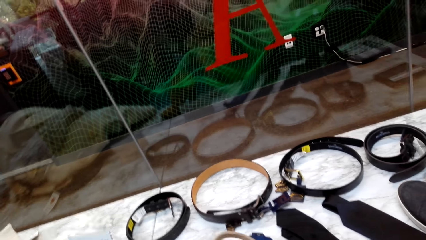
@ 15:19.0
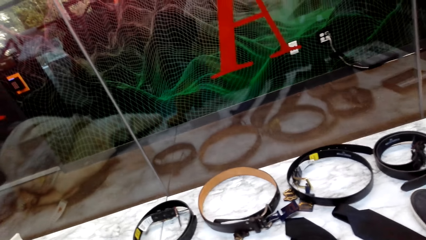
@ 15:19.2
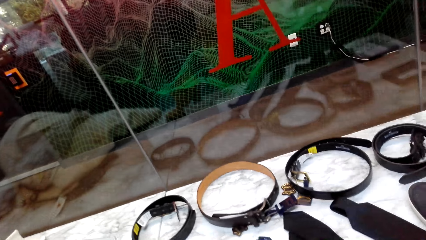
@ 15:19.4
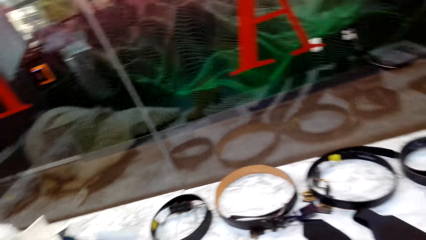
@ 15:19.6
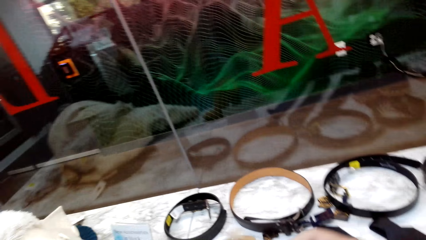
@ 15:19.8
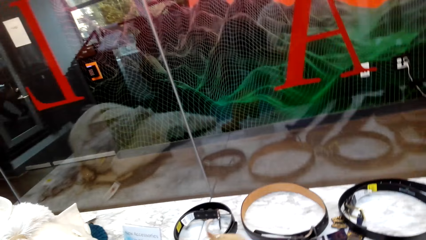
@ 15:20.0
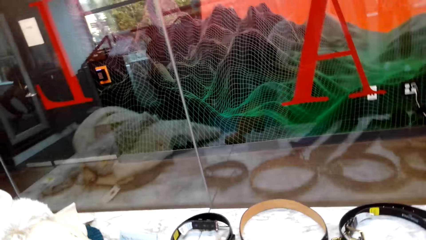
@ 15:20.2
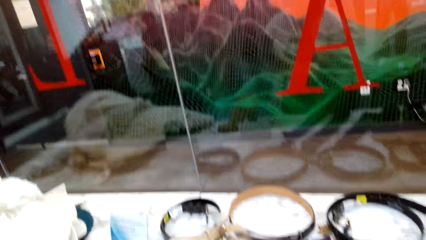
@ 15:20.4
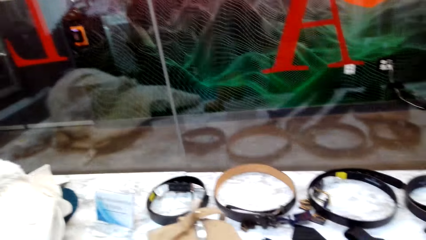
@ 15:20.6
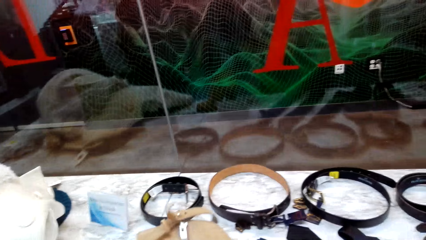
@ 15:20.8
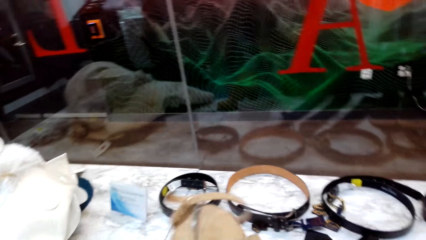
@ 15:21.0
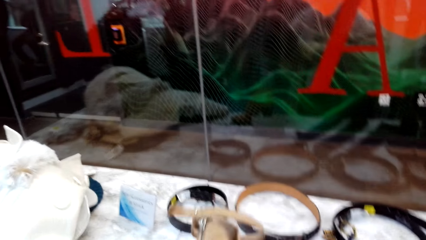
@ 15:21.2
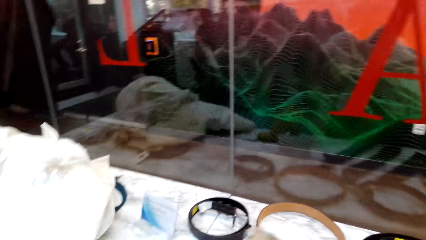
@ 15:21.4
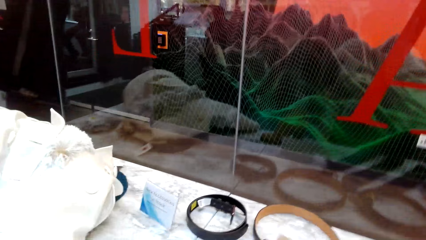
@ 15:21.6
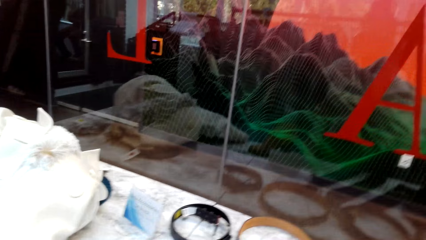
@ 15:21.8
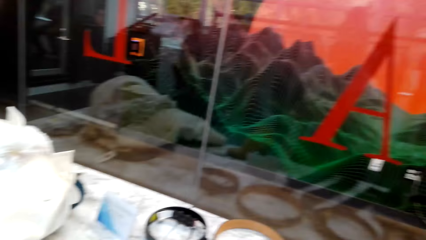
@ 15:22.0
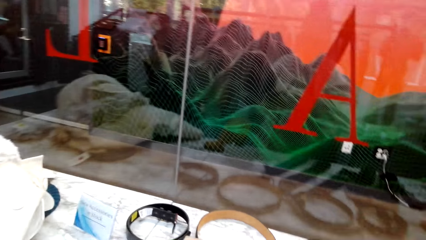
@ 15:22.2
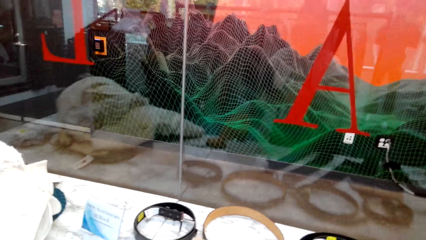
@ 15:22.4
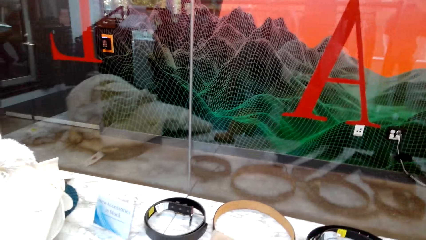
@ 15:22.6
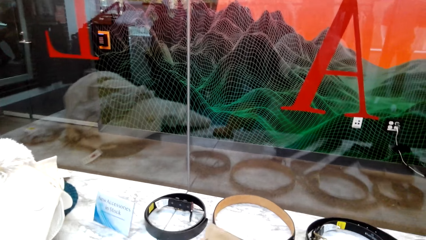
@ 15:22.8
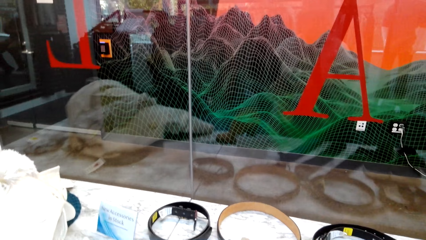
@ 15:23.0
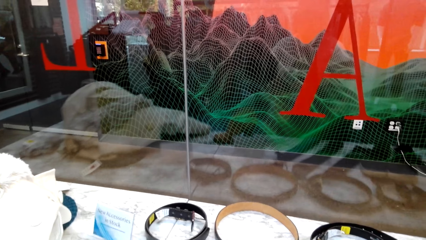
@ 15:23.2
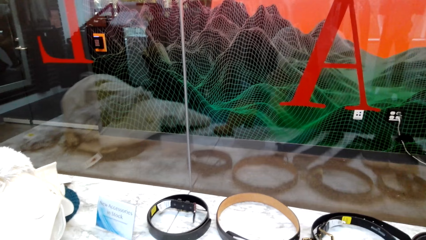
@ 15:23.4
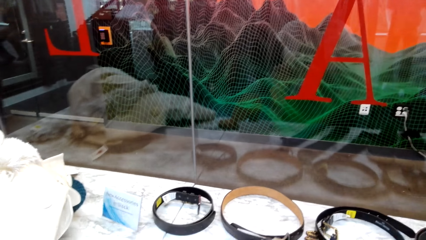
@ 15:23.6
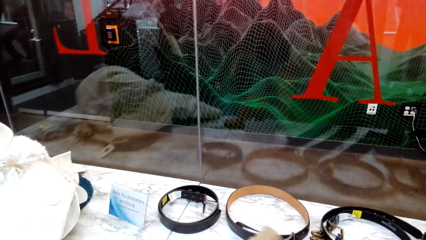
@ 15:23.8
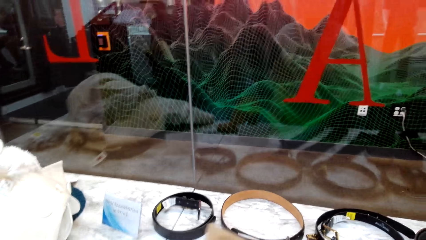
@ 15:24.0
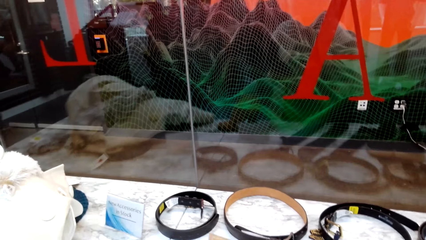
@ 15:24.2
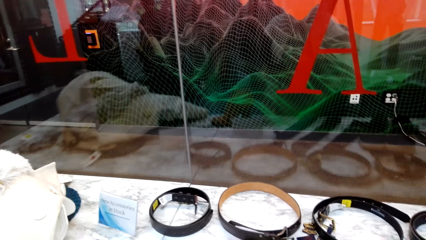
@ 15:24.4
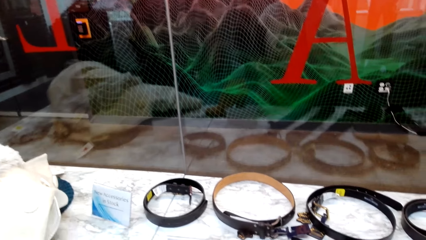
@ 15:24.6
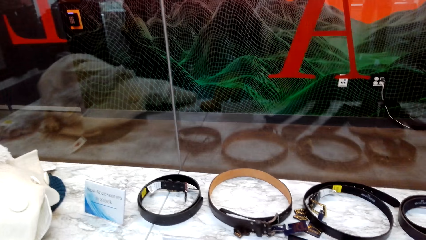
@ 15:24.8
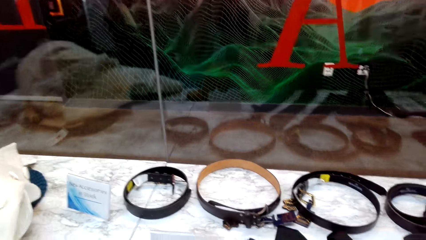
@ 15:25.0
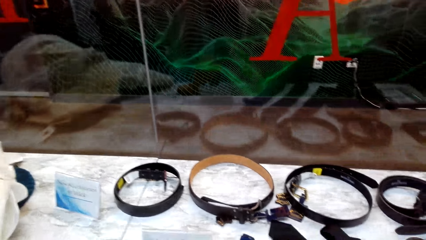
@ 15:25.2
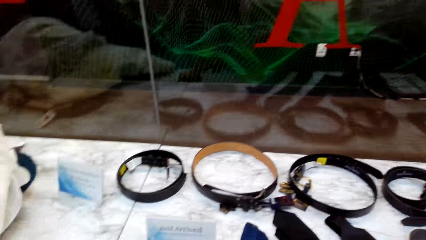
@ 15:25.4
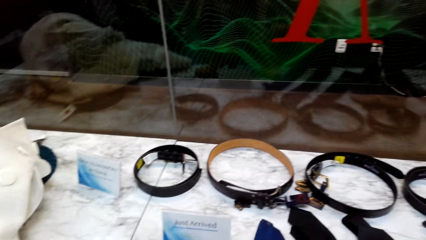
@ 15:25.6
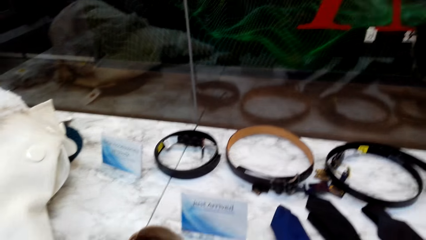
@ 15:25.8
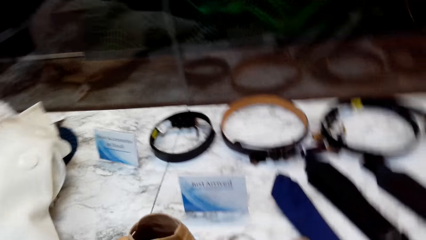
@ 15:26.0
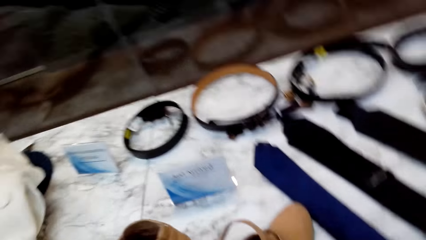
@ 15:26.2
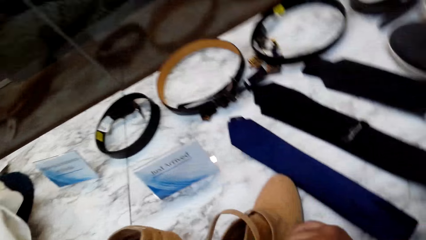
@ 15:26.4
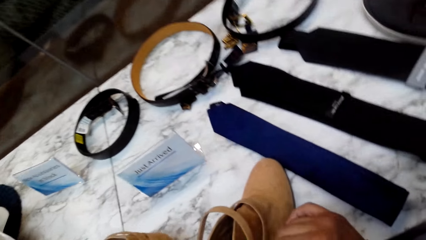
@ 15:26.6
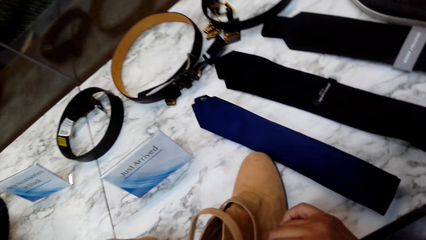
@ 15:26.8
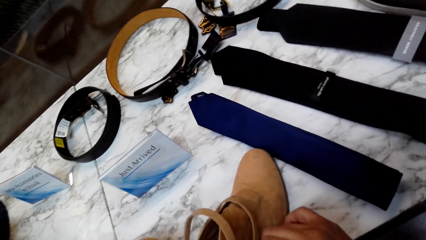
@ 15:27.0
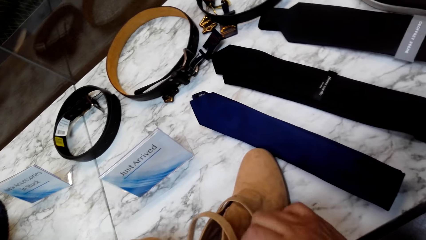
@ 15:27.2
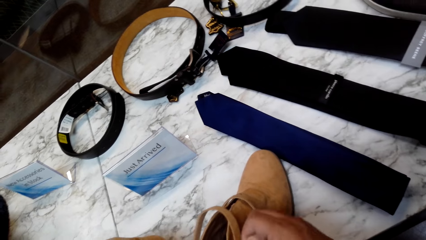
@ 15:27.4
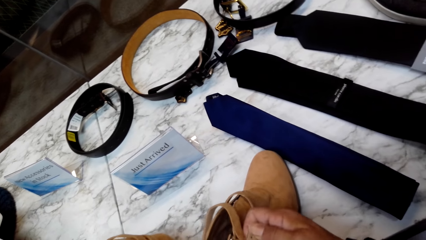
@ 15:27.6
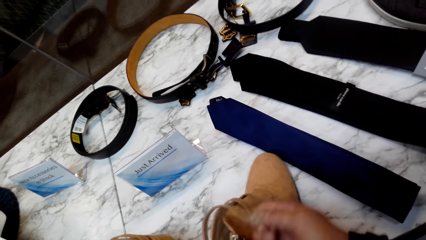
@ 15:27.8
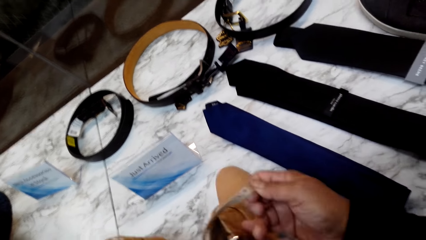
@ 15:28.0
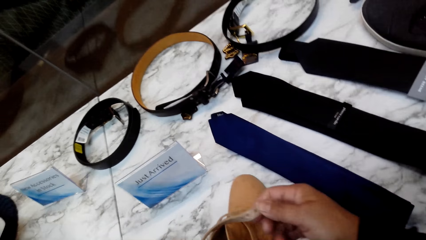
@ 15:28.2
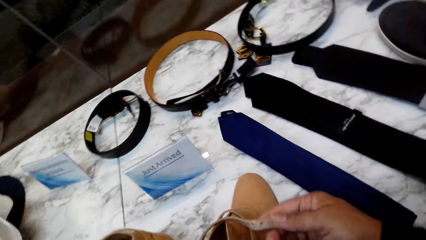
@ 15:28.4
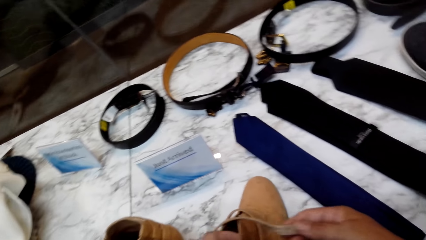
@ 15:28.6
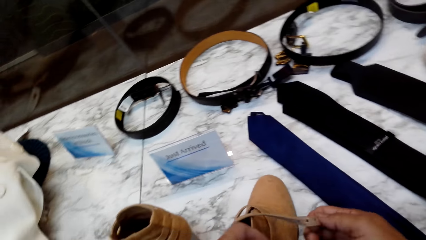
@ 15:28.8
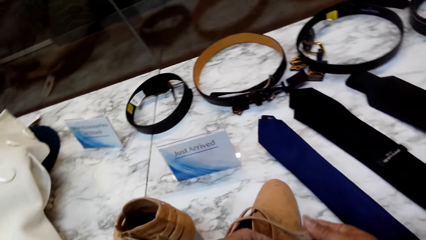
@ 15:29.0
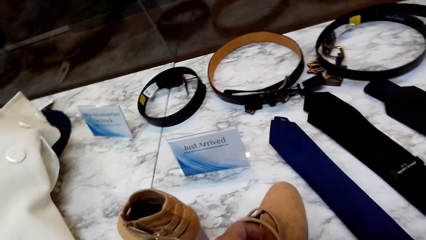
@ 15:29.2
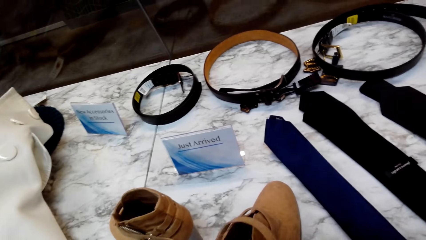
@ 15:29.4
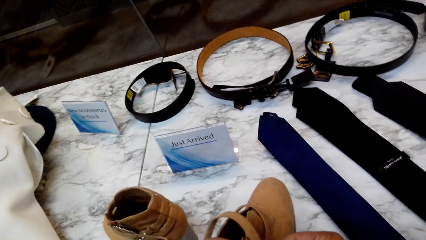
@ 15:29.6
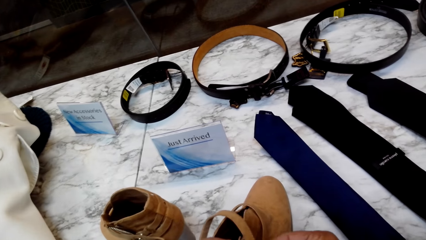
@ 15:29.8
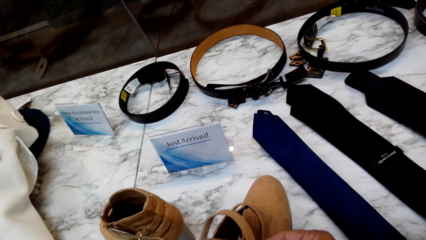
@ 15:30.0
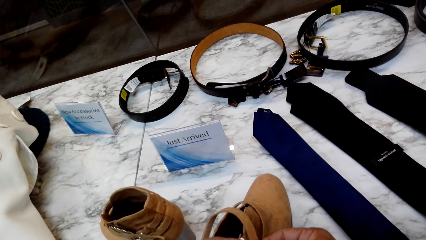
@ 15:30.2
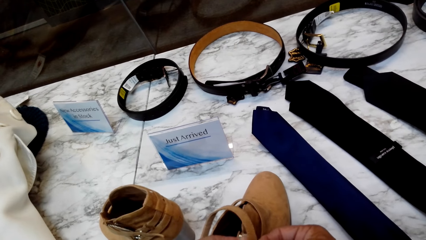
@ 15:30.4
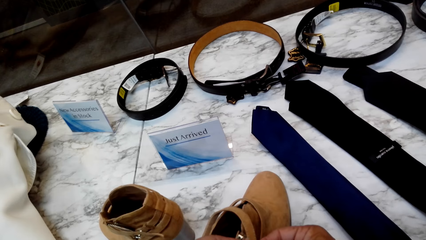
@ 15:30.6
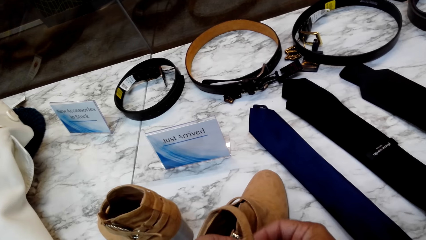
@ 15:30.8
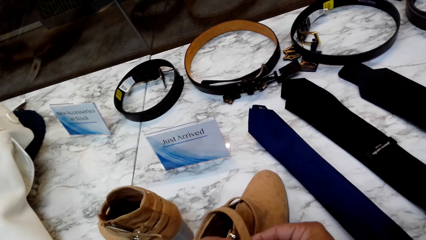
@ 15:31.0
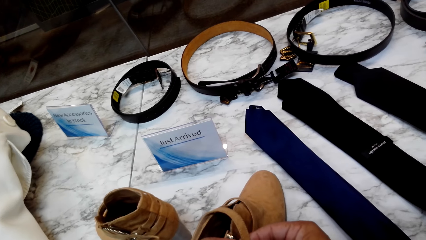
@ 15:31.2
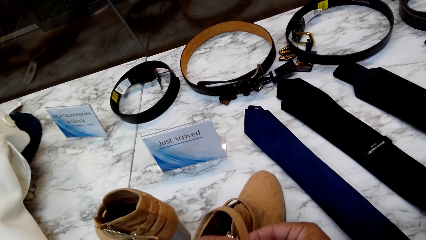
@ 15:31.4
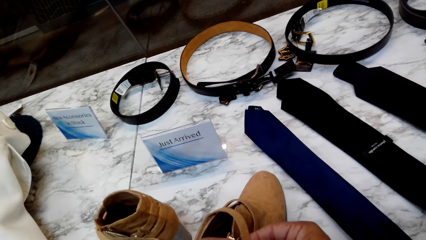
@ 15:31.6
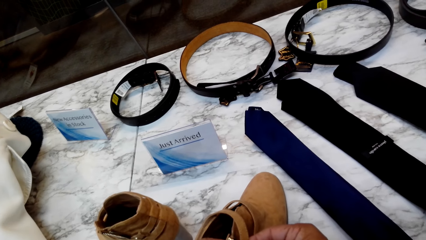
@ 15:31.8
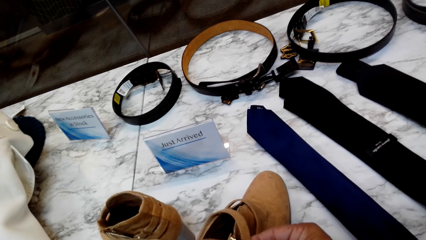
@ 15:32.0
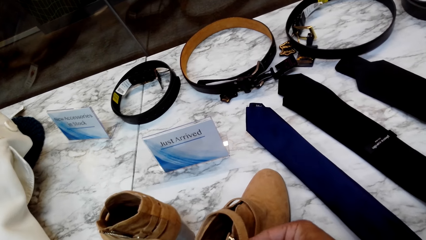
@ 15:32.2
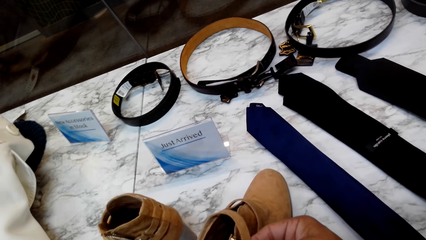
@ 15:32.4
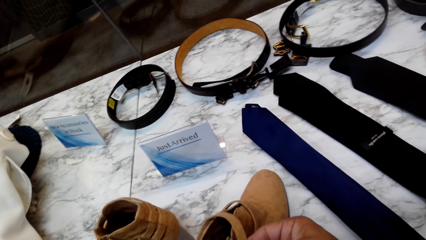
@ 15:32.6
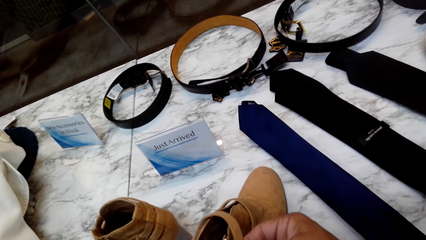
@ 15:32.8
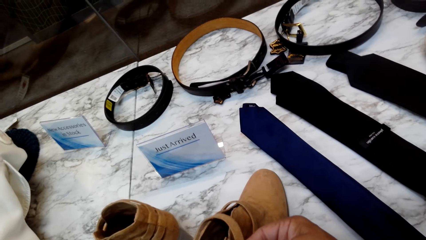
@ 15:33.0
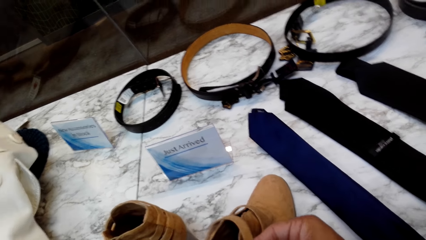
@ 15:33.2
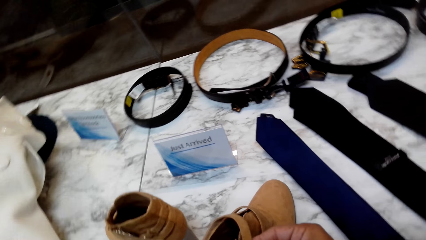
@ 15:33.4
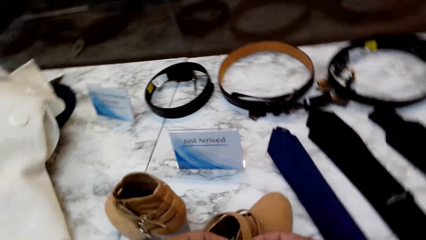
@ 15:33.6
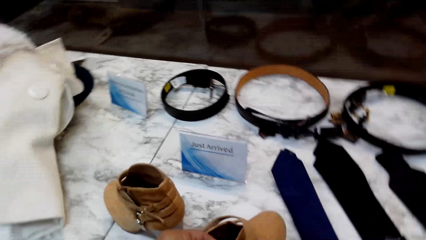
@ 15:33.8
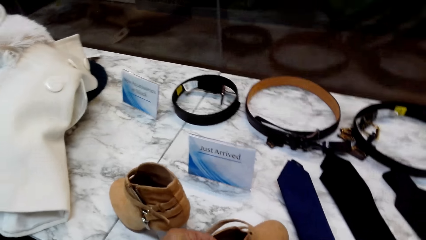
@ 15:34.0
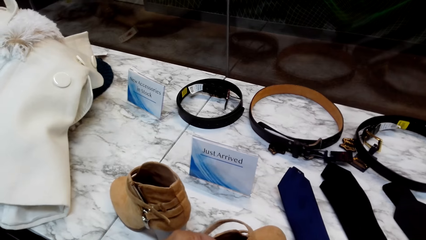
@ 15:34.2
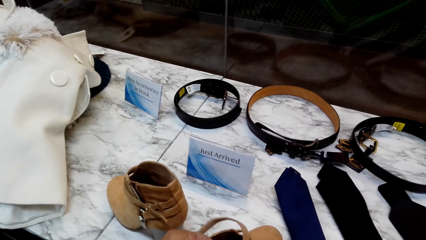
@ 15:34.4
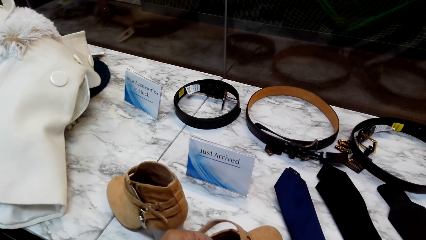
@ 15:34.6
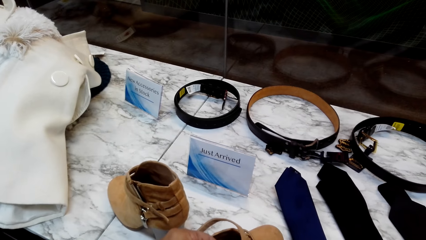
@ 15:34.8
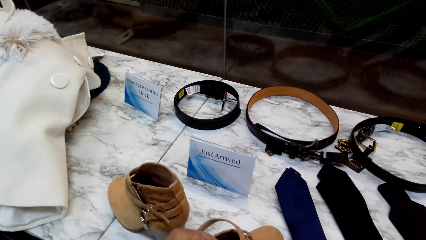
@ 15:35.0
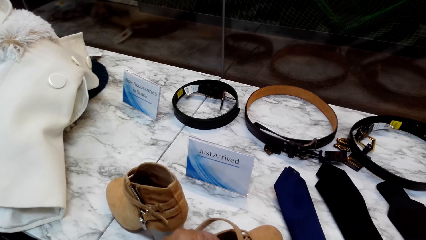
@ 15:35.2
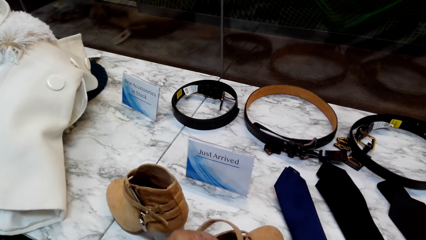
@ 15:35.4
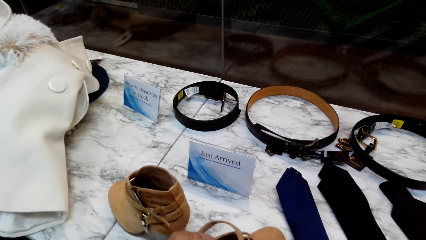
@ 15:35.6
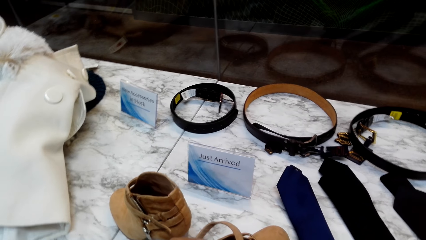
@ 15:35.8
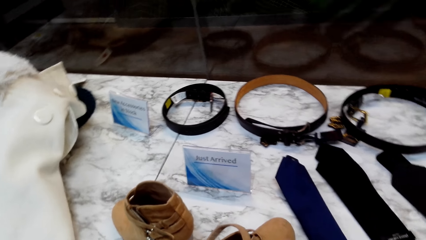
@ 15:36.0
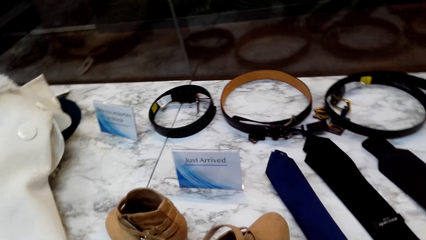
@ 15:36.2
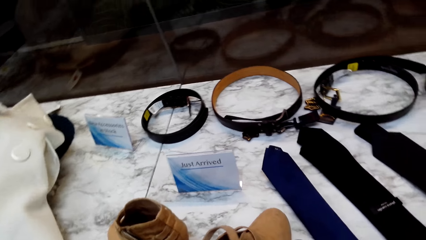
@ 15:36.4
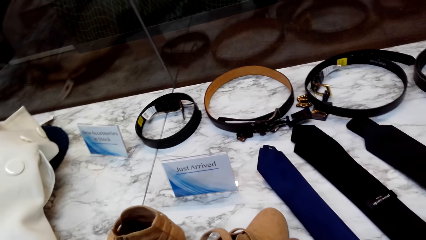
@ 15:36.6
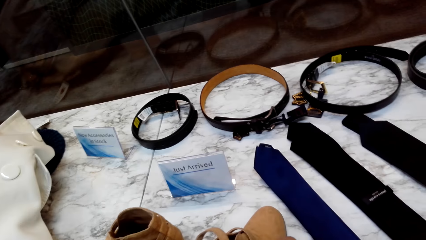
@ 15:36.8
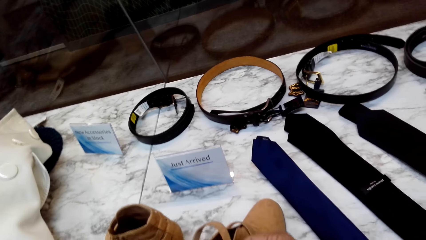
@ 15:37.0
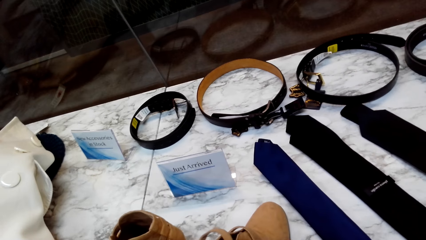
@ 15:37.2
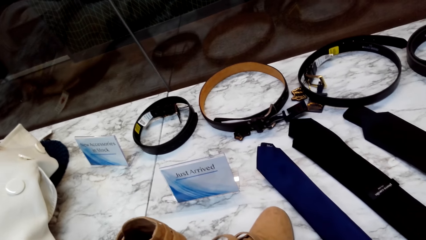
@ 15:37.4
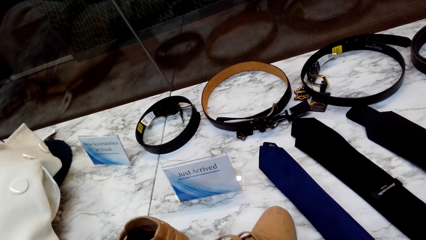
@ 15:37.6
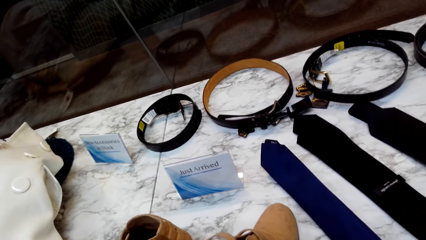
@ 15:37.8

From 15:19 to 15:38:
The camera wearer closes the ankle boot straps.
